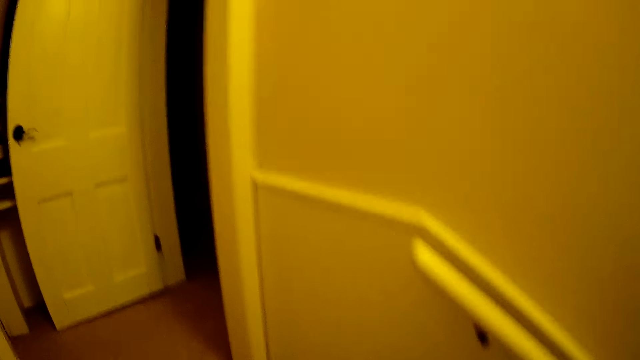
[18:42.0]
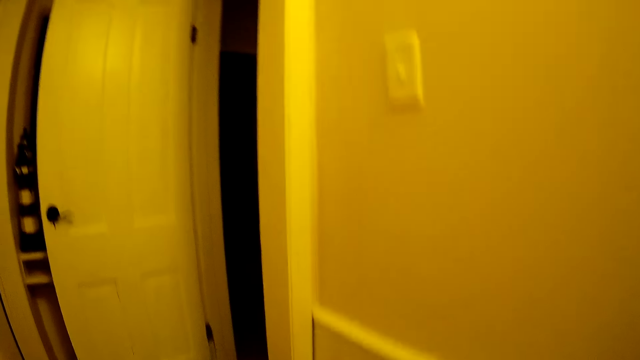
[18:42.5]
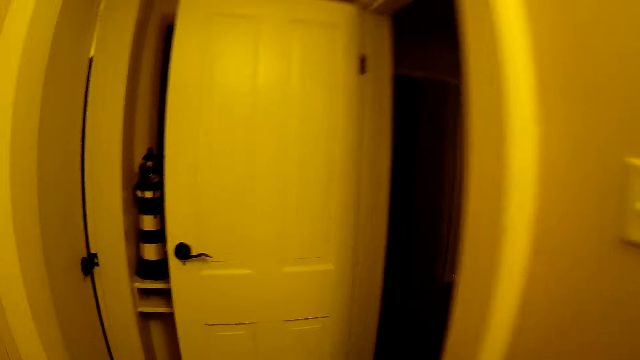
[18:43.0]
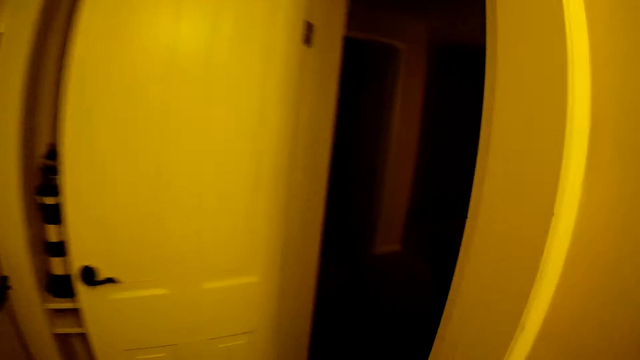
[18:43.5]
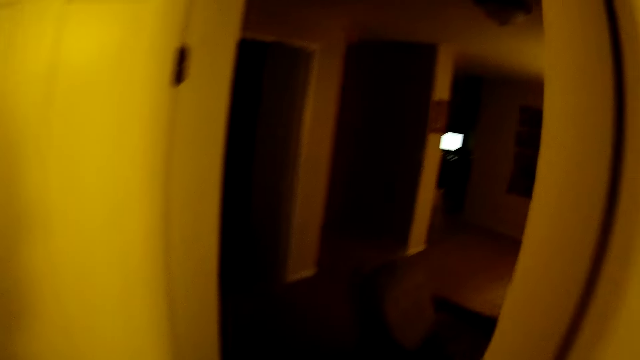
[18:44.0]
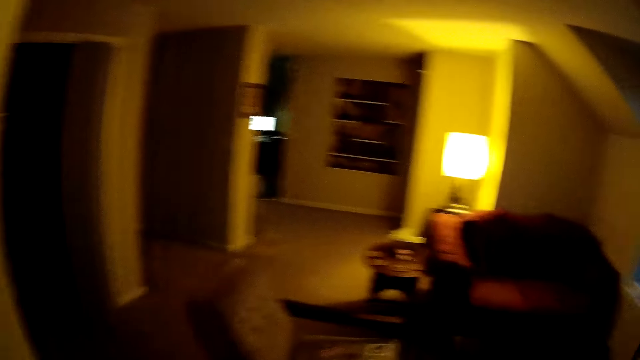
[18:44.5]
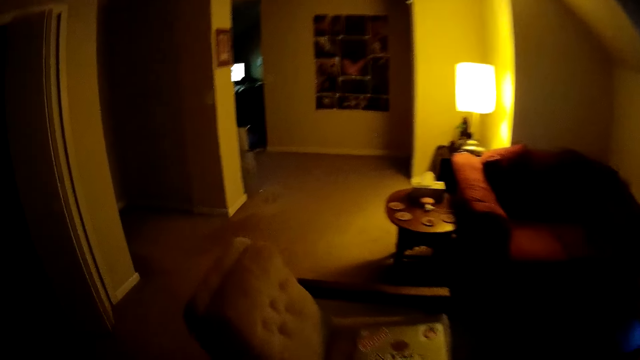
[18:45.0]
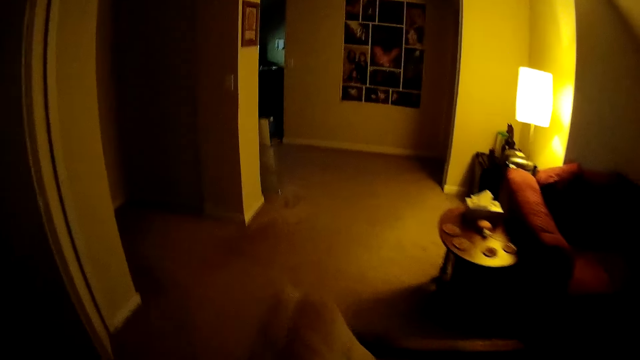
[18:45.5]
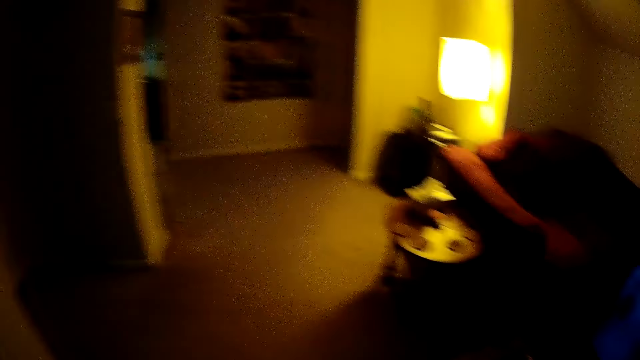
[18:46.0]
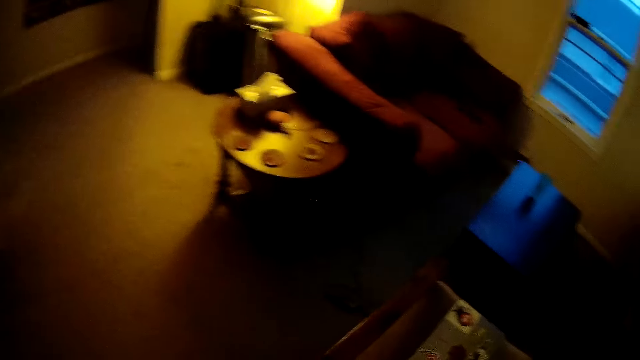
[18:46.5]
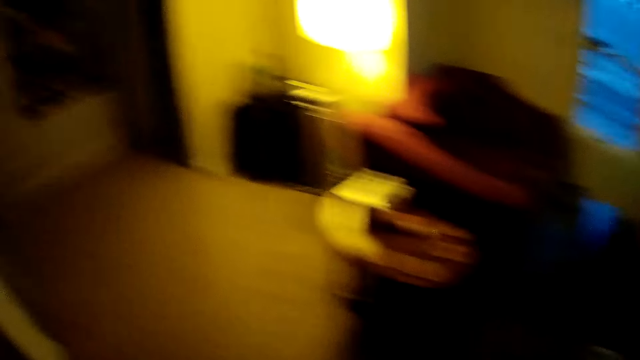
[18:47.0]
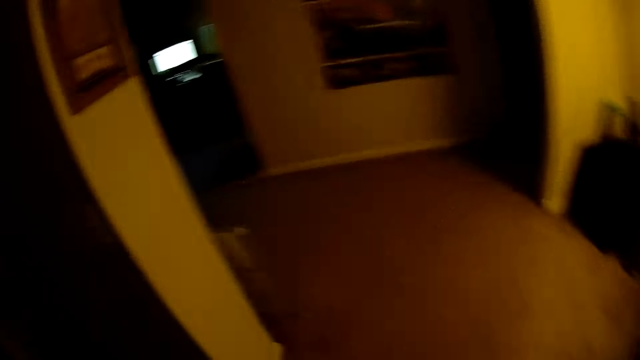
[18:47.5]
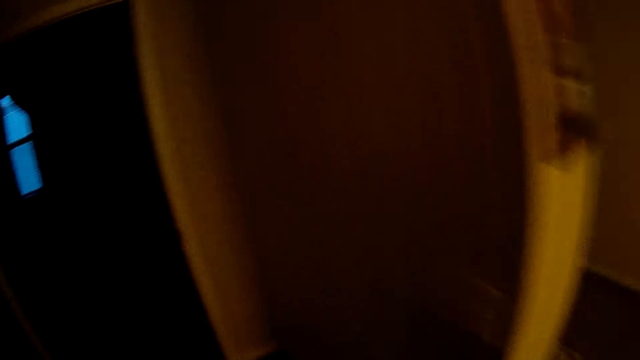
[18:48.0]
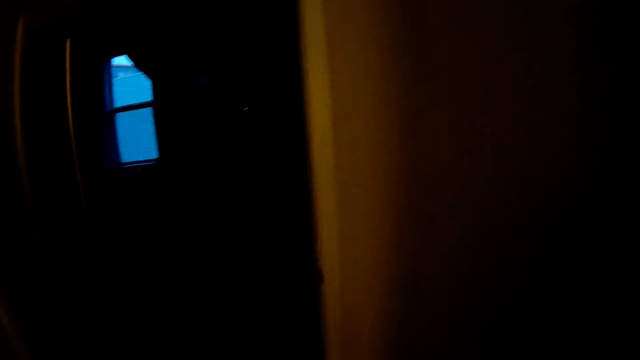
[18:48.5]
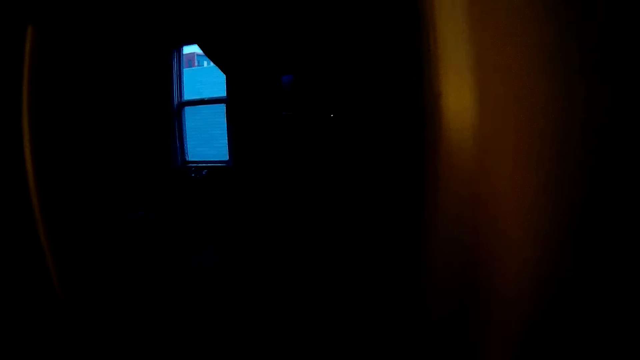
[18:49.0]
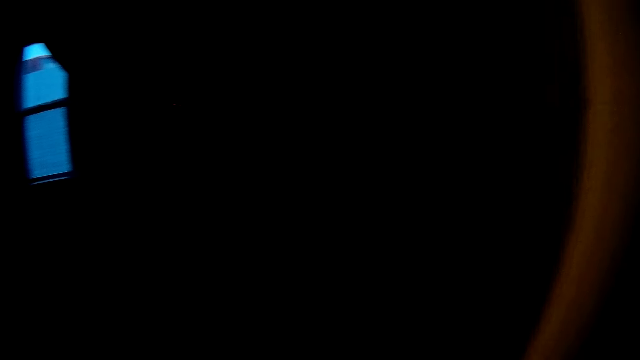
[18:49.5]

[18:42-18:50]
The camera wearer walks into the living room in the house.
